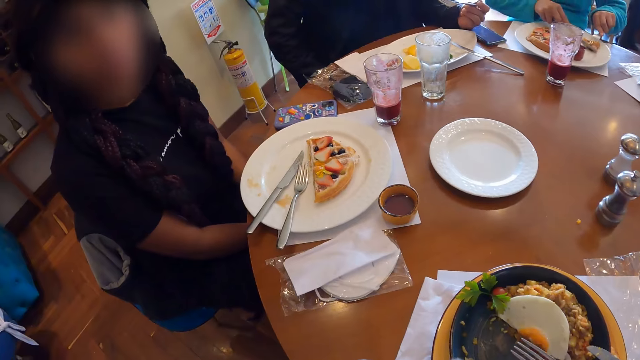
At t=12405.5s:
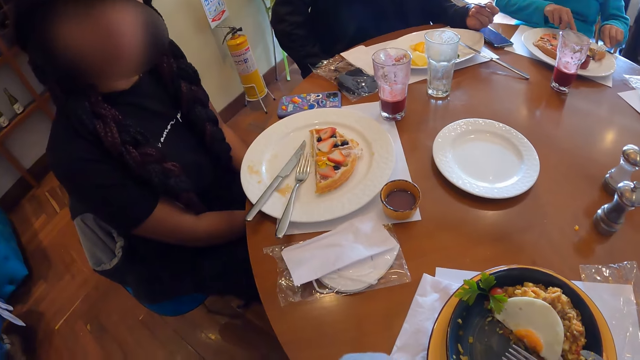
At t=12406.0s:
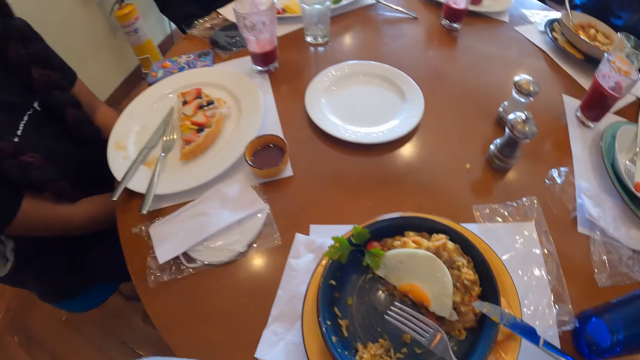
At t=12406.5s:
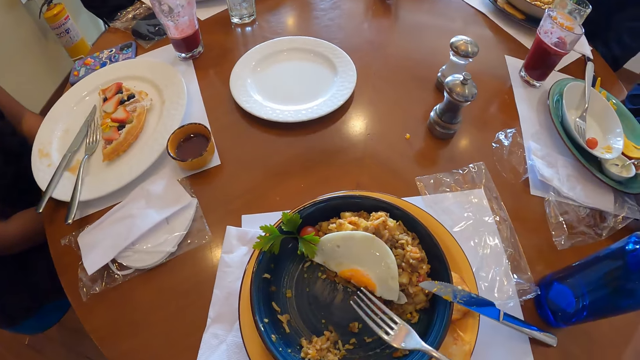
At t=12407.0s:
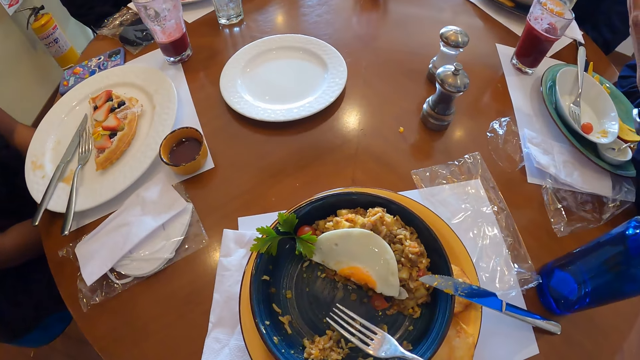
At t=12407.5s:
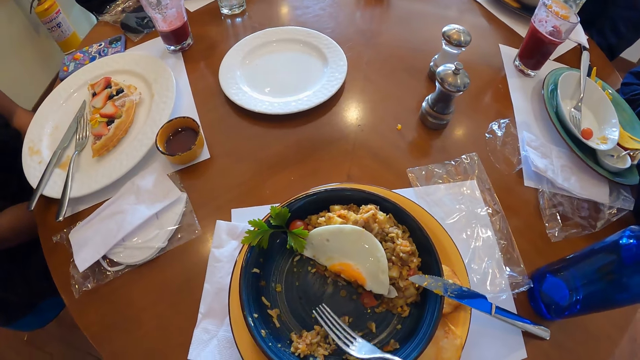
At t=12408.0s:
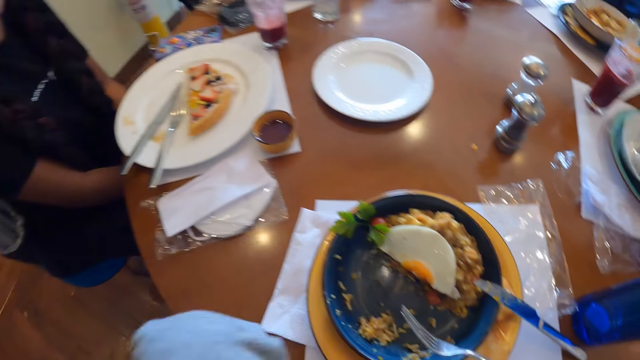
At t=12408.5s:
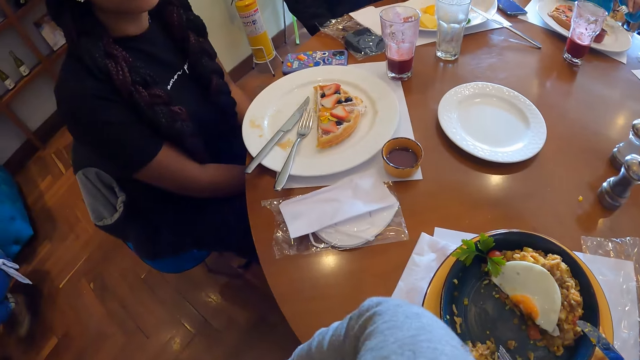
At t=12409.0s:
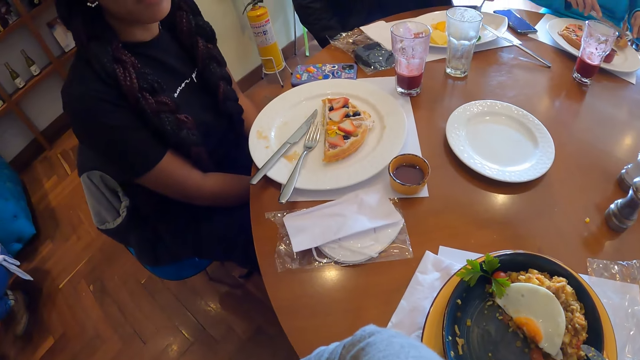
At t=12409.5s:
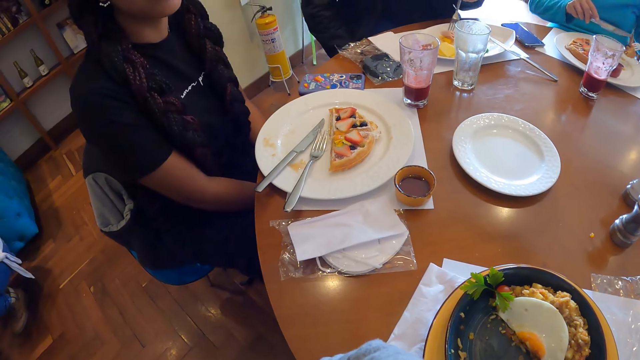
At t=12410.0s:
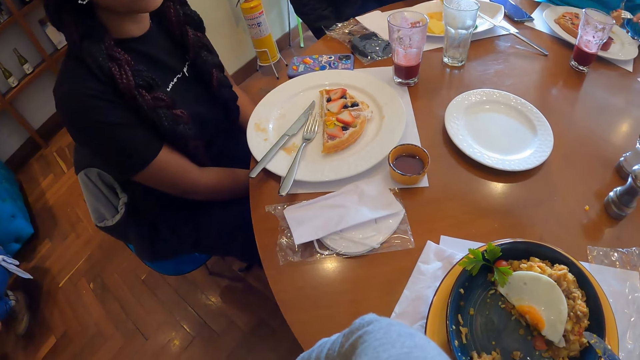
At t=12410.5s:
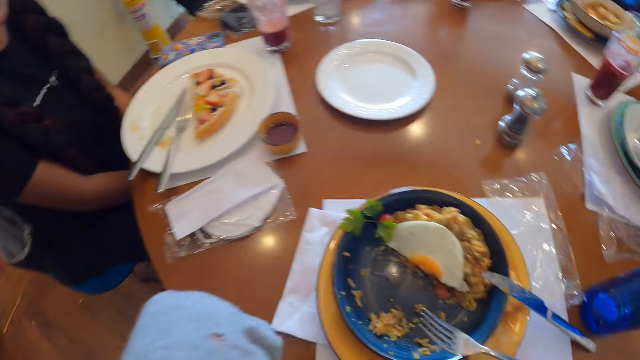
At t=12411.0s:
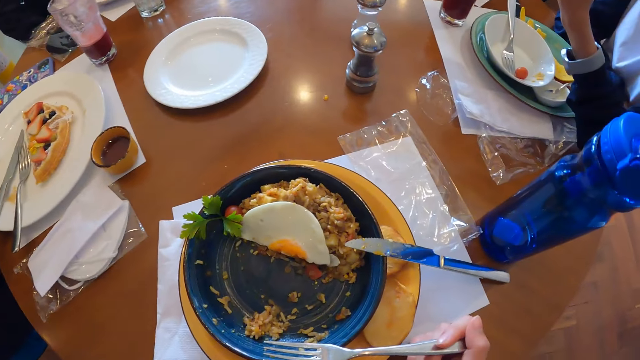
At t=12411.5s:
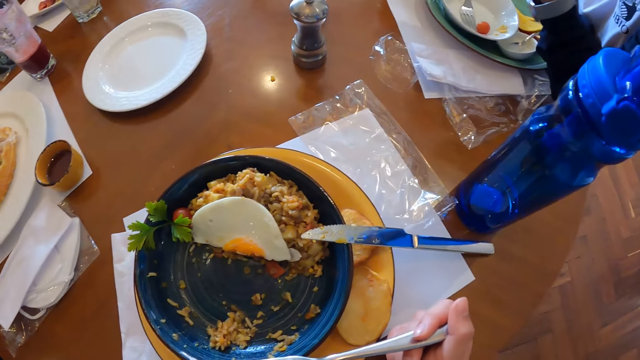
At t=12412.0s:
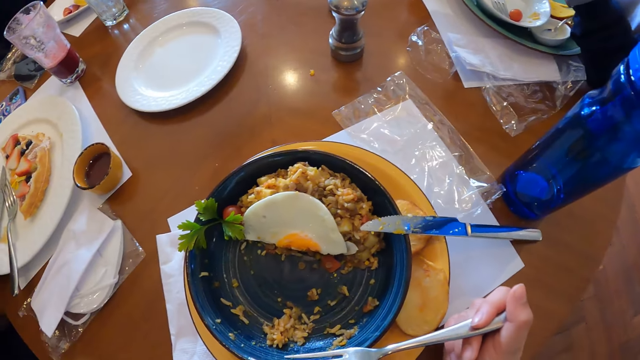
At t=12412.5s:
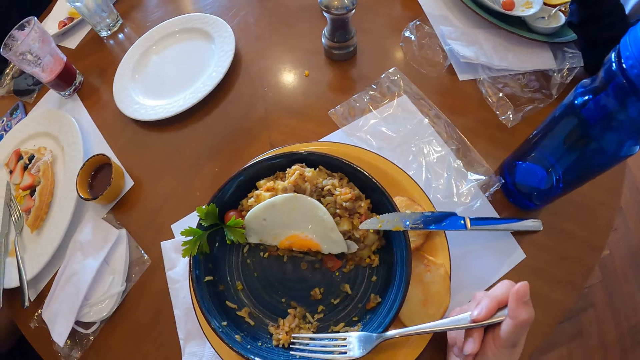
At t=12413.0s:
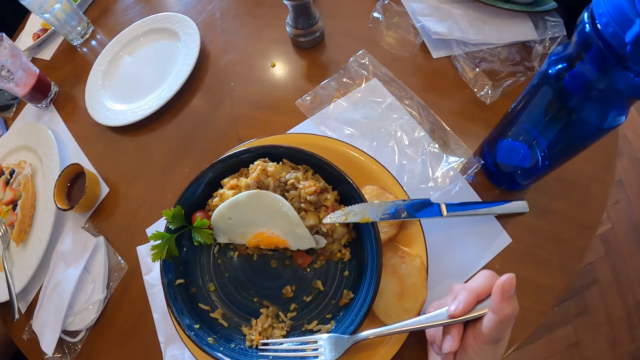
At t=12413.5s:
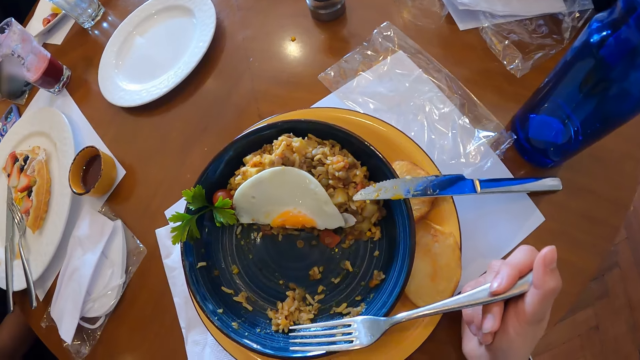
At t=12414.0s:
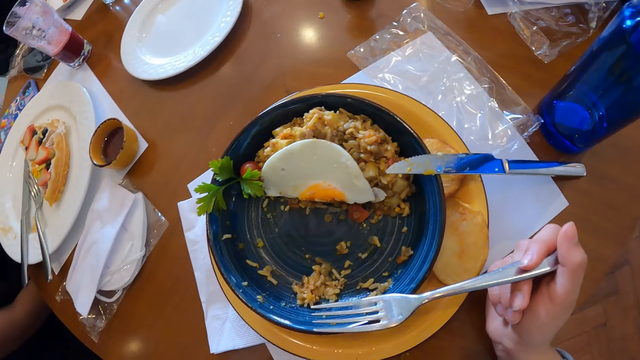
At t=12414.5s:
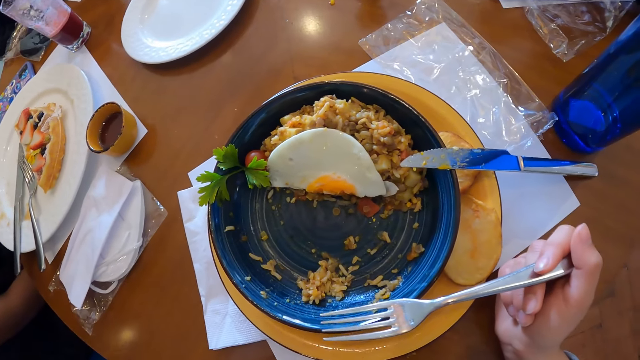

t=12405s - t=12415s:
The camera wearer looks around on the table. The woman takes waffles from the plate with the fork in her left hand. The man takes fruit from the plate with the fork in his left hand.

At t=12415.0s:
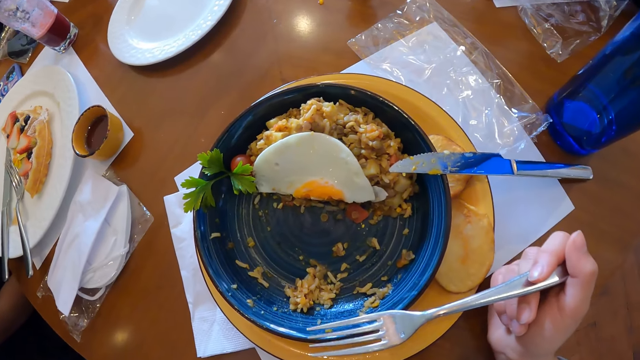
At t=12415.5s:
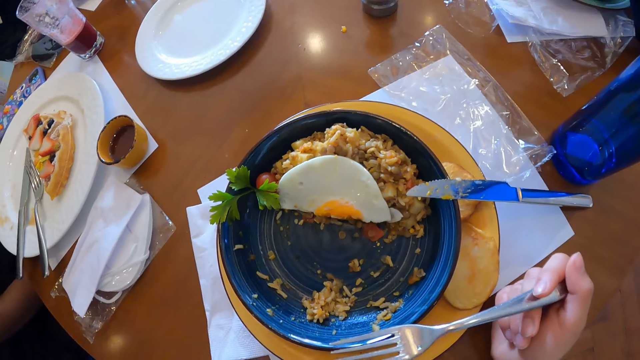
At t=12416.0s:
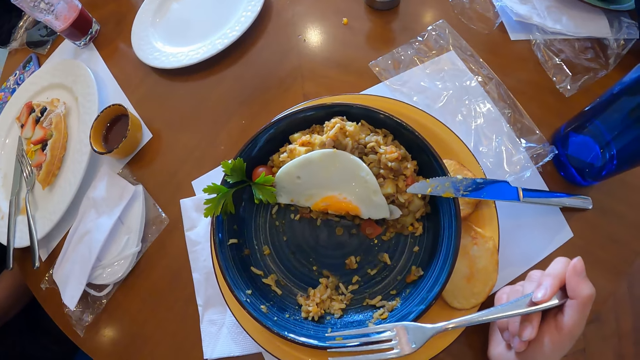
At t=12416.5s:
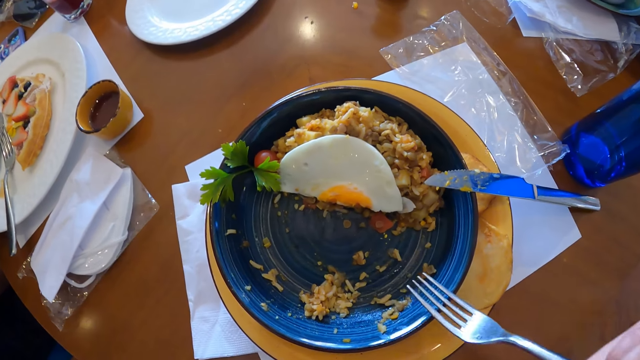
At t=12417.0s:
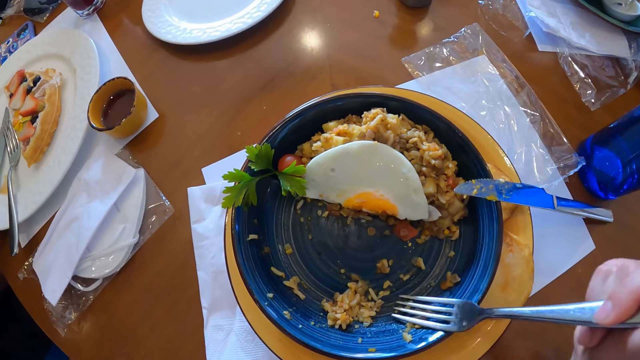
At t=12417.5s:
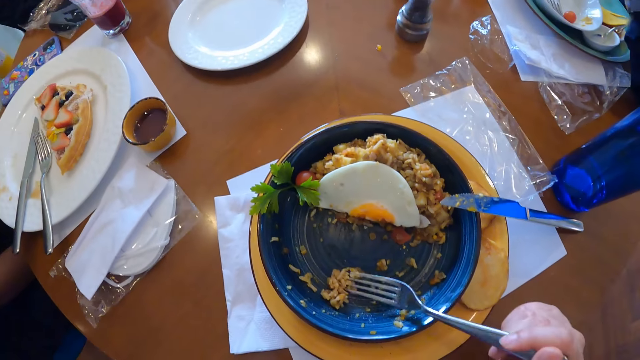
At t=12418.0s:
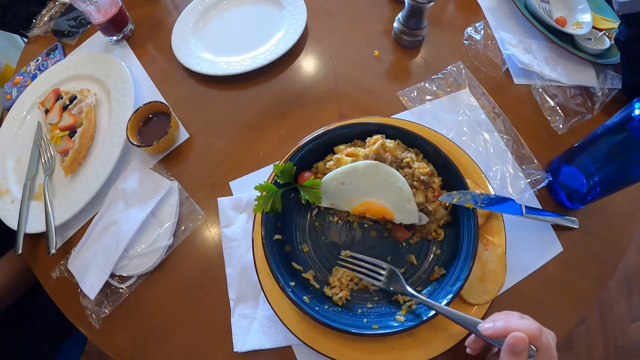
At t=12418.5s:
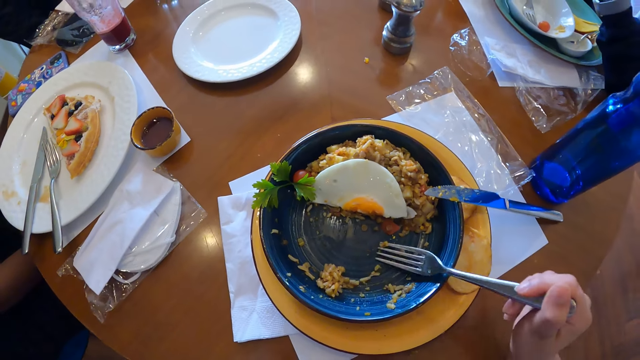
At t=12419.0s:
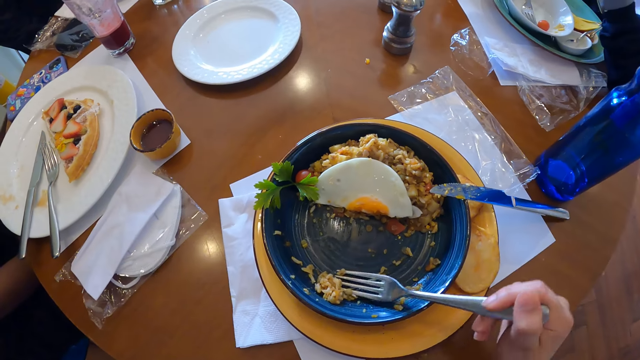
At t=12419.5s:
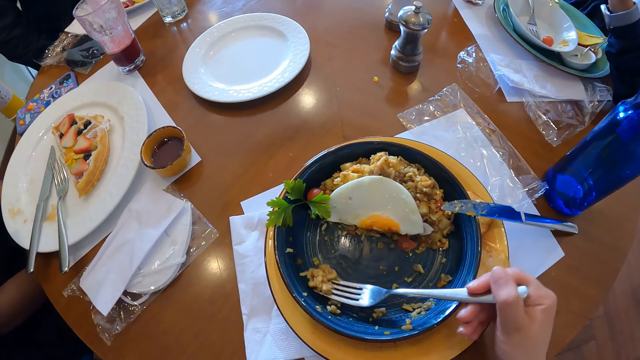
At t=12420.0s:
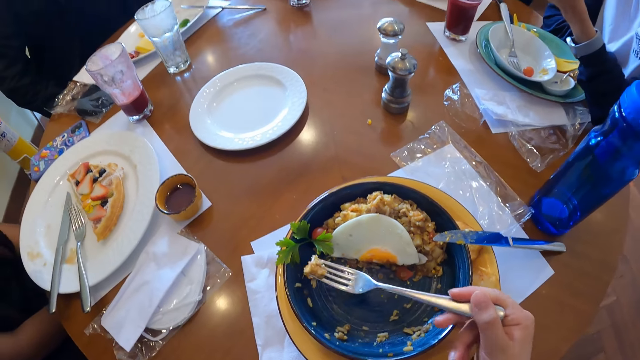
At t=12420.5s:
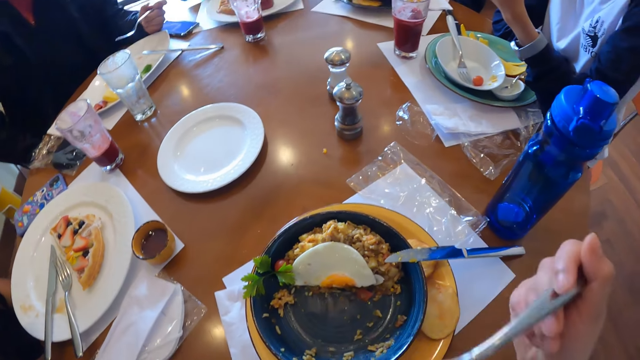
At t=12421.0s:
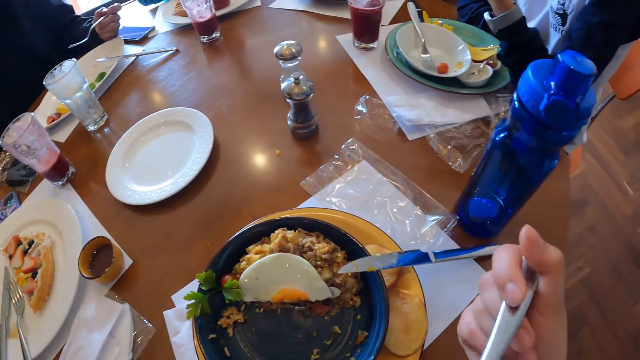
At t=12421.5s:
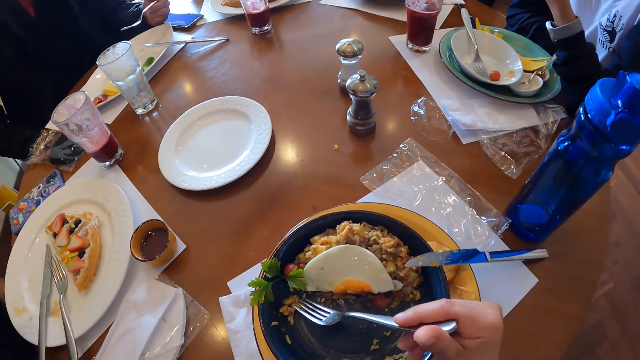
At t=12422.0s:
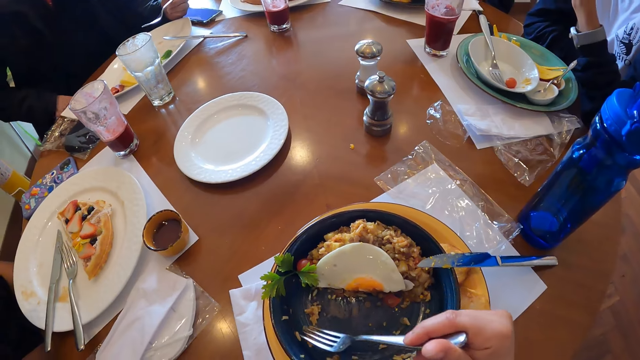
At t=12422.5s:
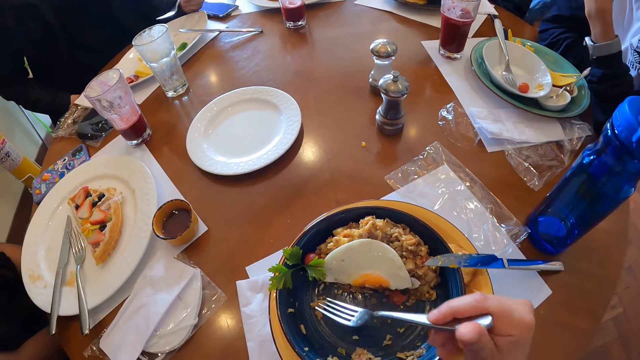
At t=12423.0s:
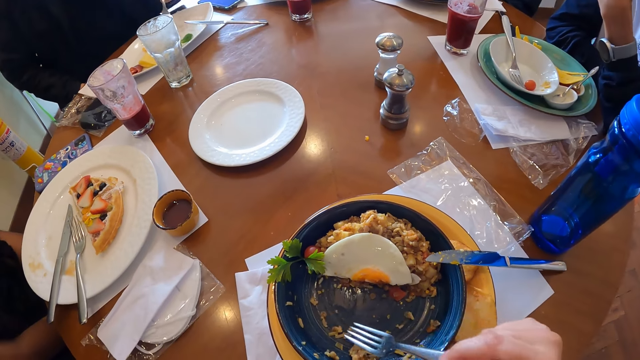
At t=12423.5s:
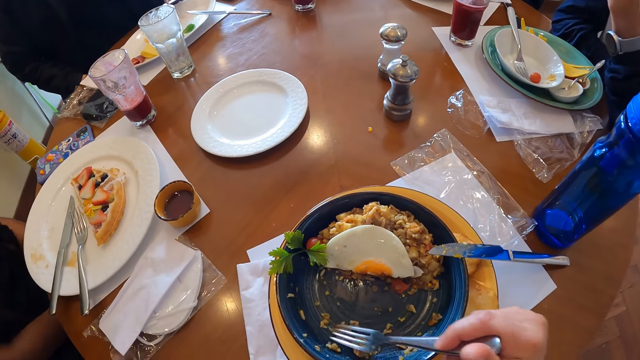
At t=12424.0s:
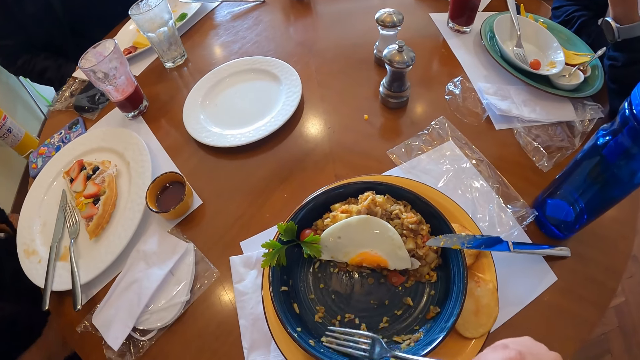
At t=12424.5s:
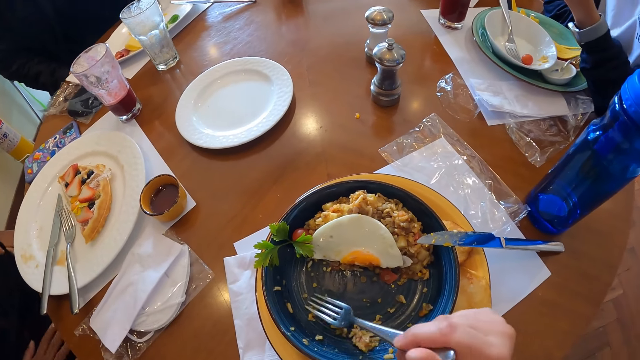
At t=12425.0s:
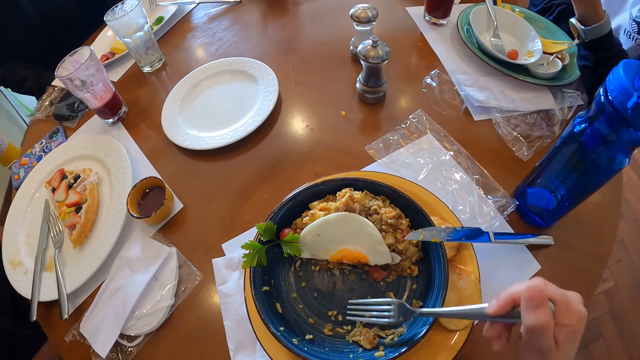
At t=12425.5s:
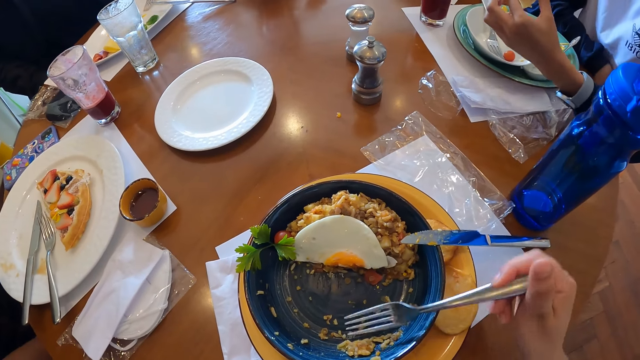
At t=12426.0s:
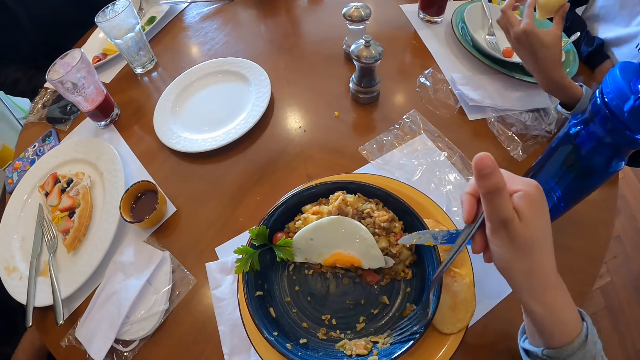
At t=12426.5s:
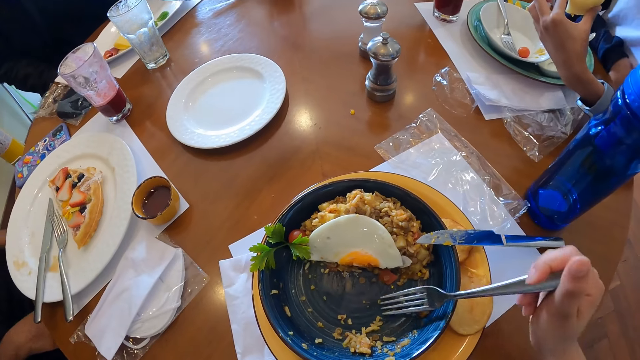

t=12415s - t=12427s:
The camera wearer takes food from the plate with the fork in his right hand. He gathers food using the fork spoon. He scoops food using the fork spoon. He eats food using the fork spoon. He adjusts the food in the plate with the fork in his right hand. He gathers food using the fork spoon.
